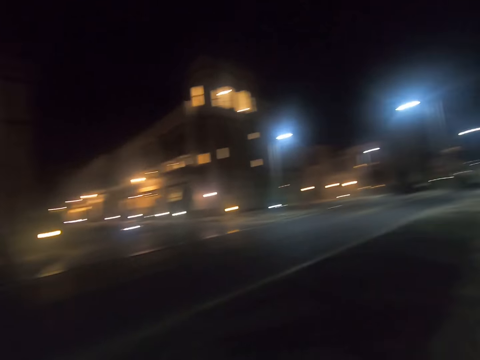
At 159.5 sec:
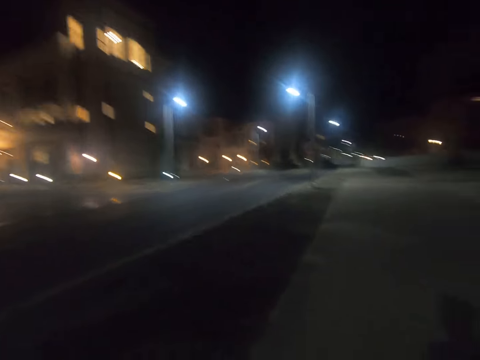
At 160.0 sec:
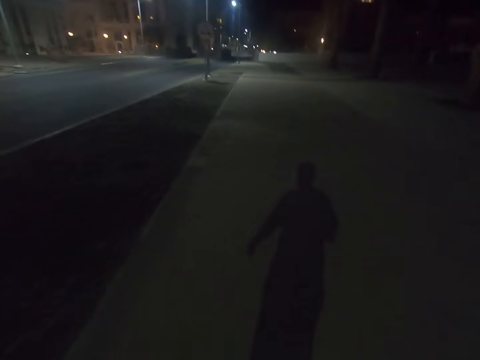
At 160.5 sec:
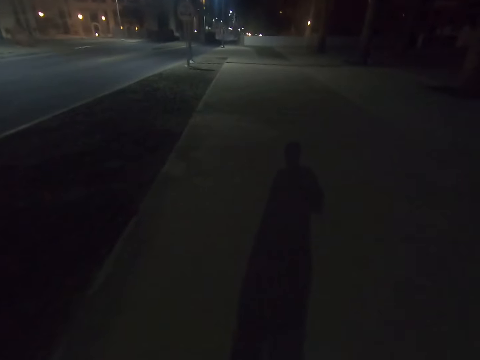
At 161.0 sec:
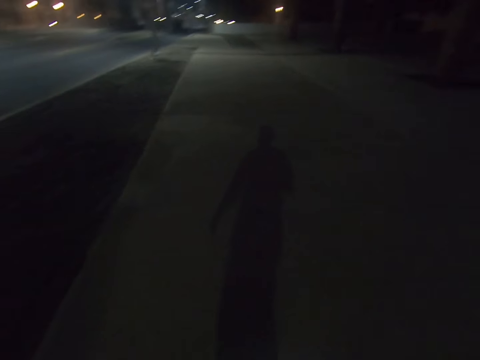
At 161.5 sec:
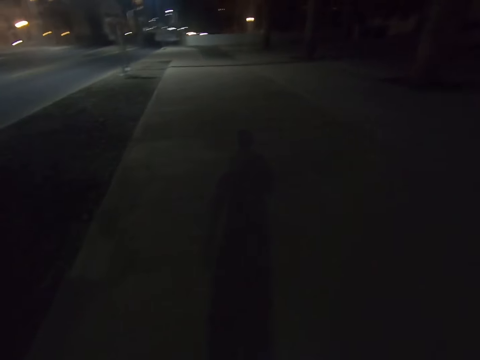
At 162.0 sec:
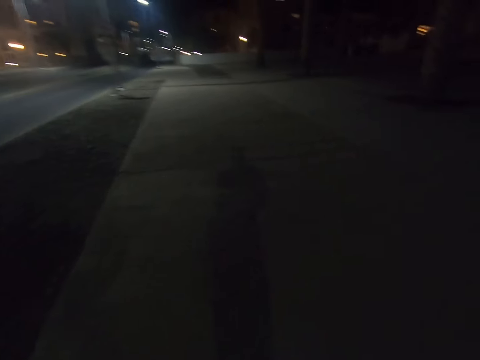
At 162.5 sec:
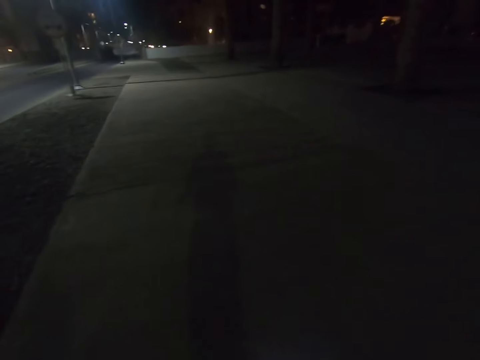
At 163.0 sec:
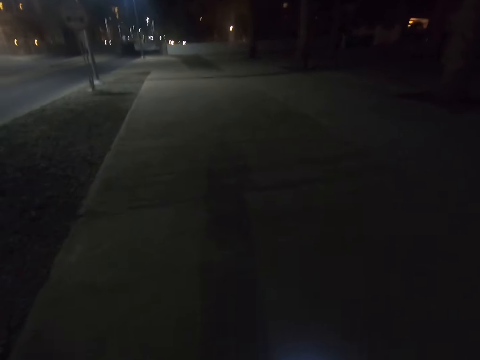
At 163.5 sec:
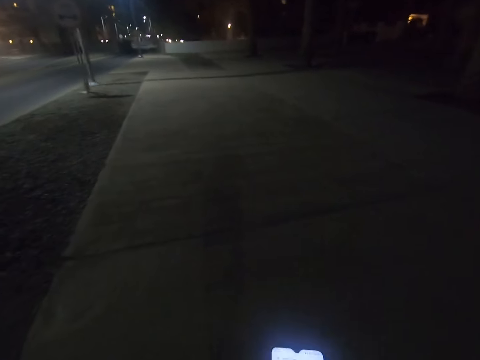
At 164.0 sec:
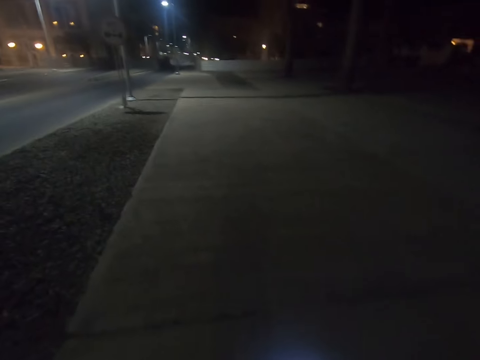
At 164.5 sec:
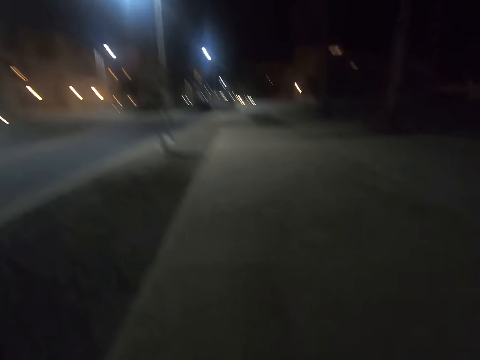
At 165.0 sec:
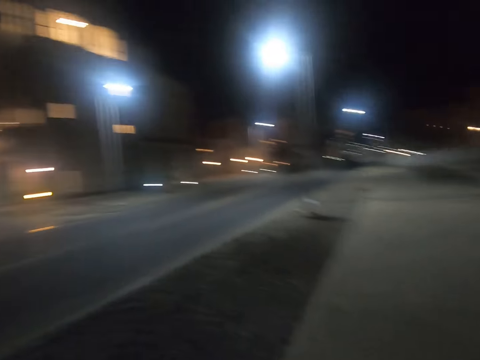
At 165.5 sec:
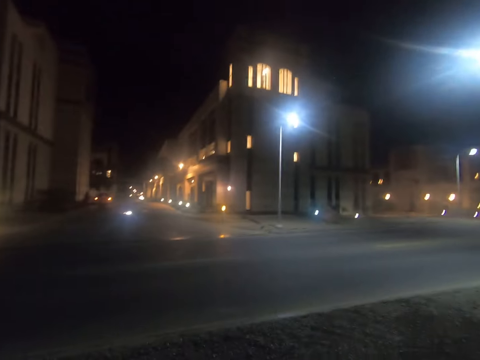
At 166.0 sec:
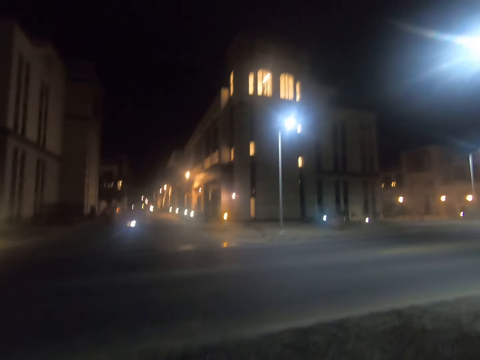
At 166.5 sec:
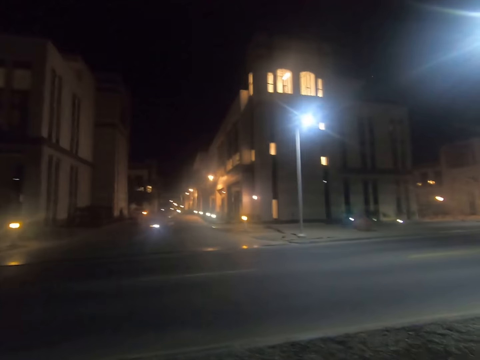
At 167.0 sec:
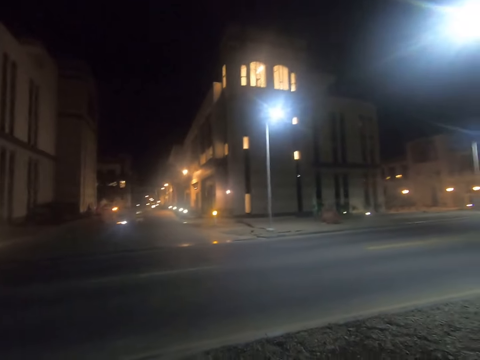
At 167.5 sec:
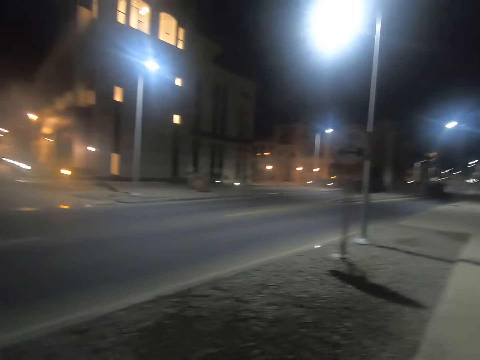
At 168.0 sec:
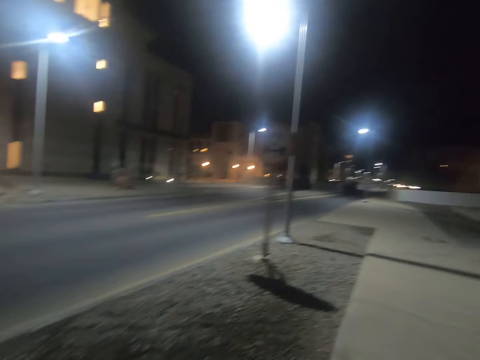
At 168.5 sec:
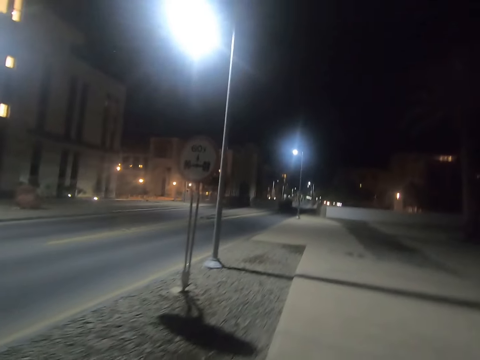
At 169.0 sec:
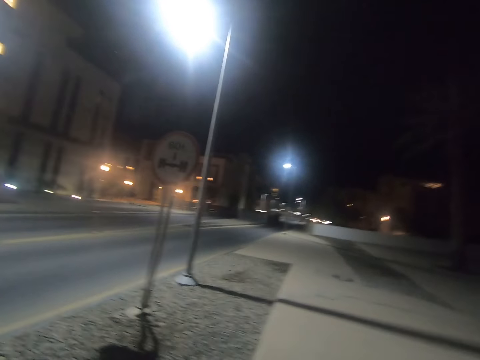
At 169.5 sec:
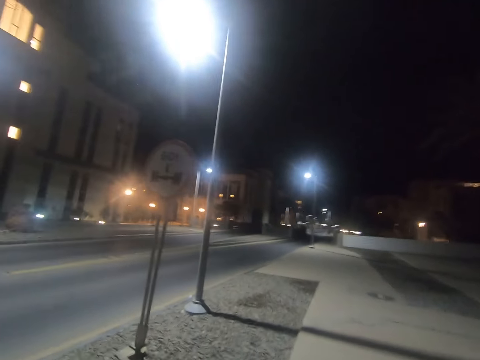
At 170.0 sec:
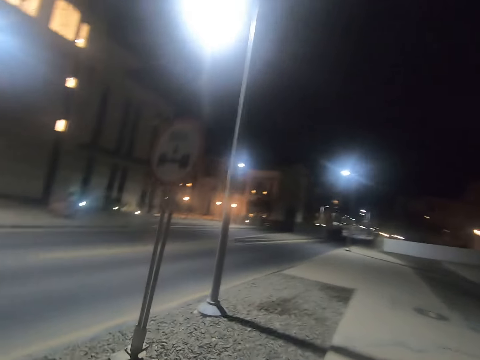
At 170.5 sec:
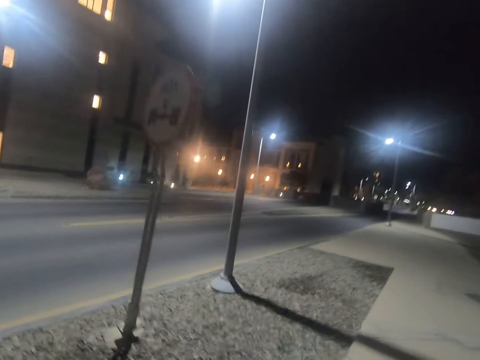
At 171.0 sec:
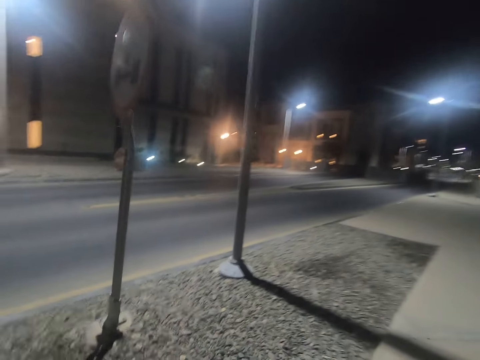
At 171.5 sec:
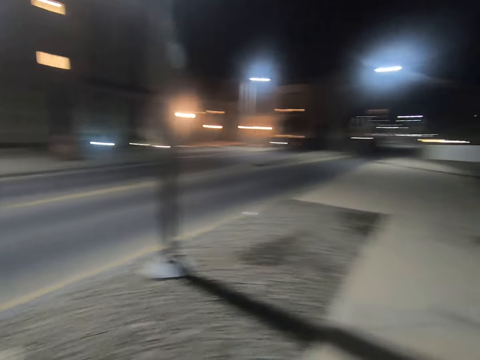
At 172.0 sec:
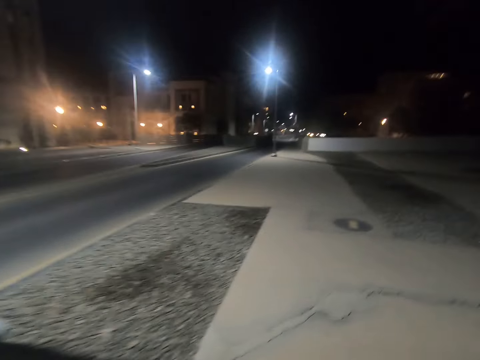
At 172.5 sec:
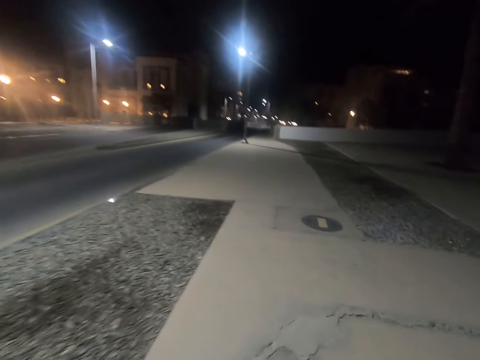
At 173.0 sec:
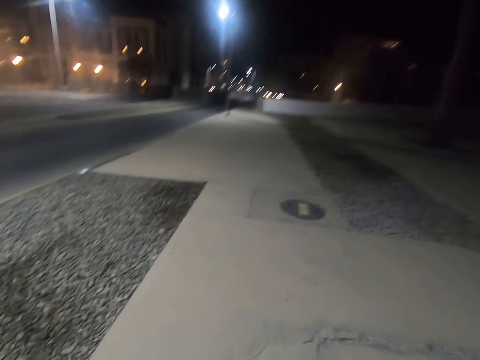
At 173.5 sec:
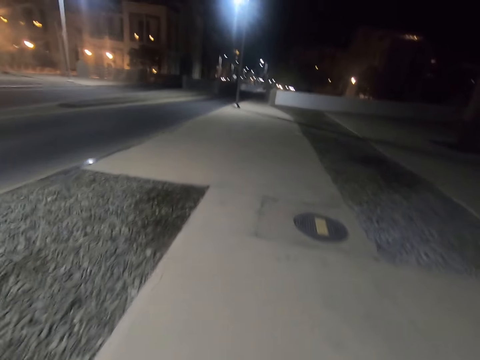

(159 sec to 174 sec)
The camera wearer looks at the side of the road. They walk along the sidewalk.

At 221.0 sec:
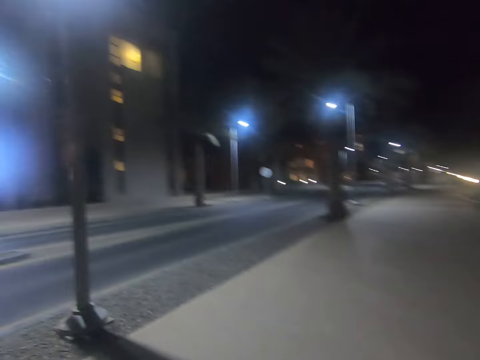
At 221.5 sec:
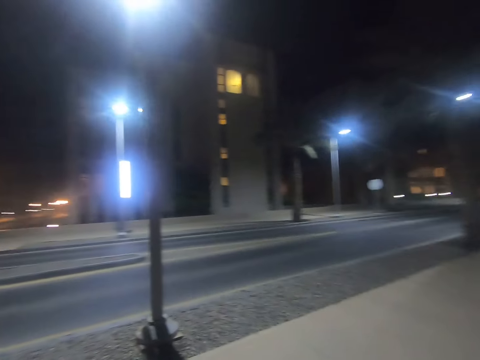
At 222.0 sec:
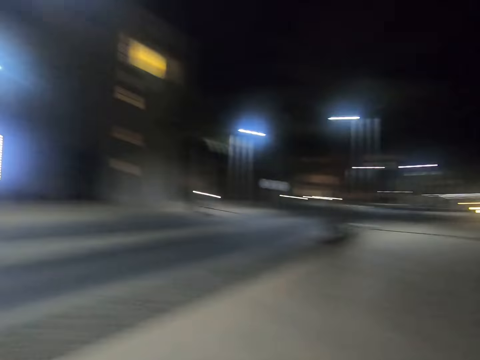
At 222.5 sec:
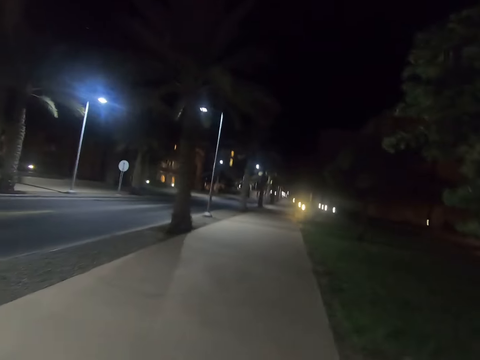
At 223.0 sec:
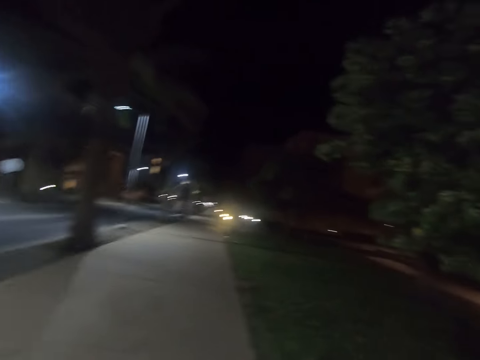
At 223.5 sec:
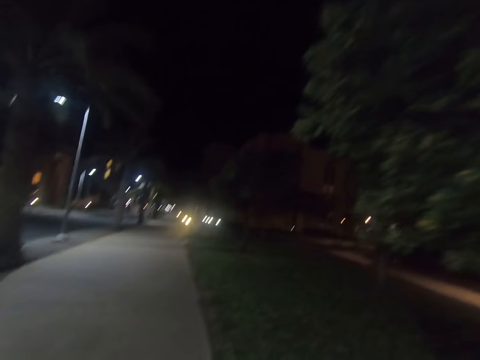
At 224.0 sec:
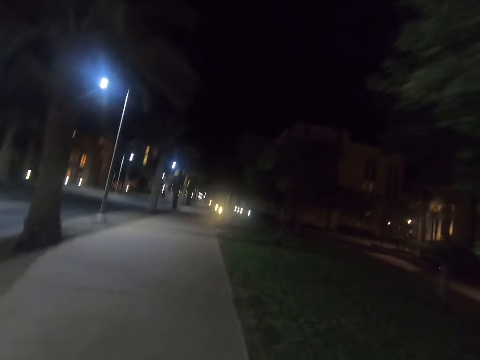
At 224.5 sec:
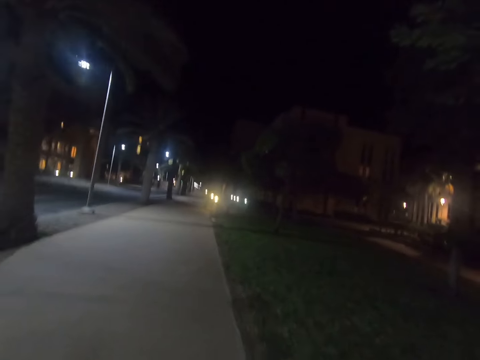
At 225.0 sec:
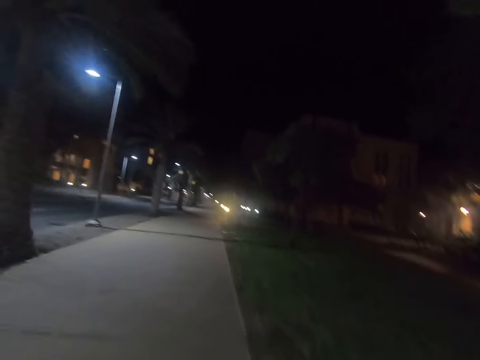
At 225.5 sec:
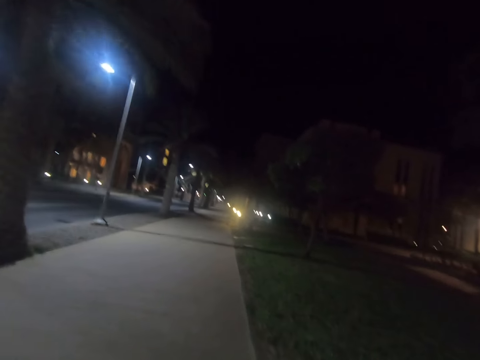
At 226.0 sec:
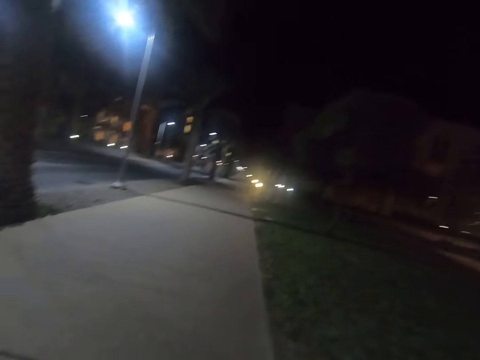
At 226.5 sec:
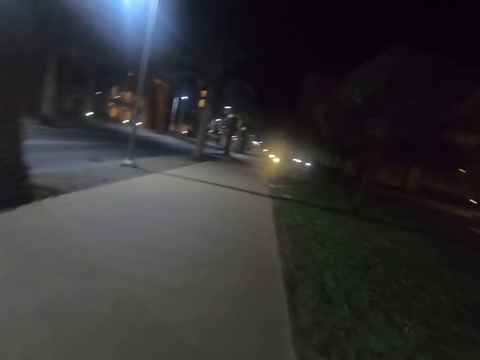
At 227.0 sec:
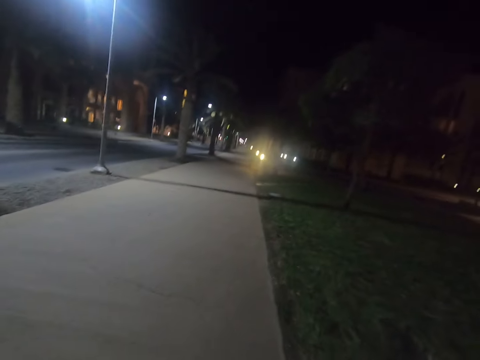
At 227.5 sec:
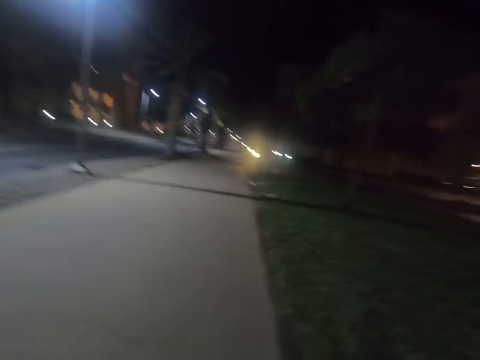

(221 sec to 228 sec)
The camera wearer looks around.

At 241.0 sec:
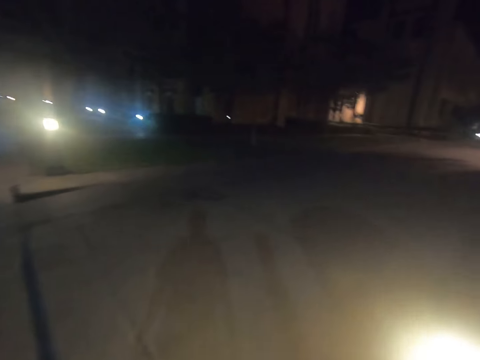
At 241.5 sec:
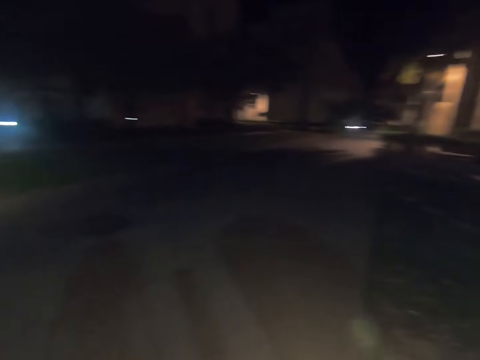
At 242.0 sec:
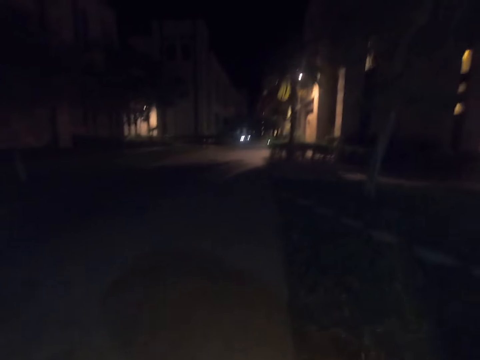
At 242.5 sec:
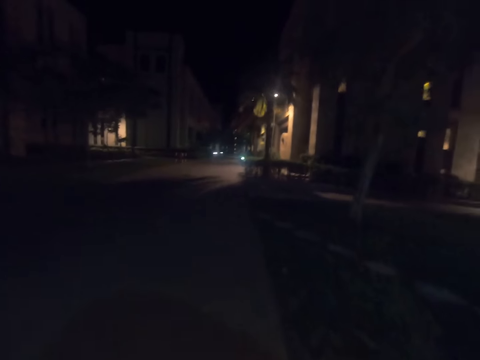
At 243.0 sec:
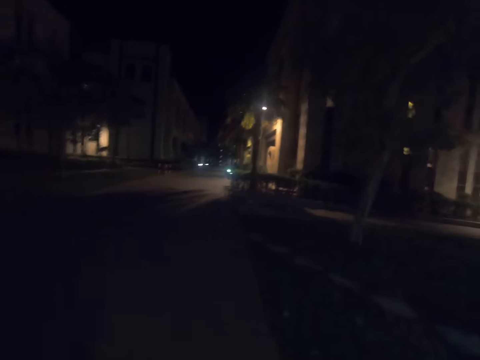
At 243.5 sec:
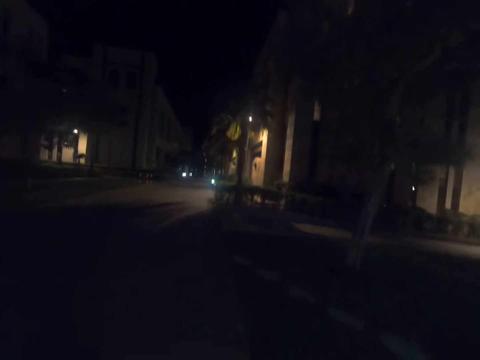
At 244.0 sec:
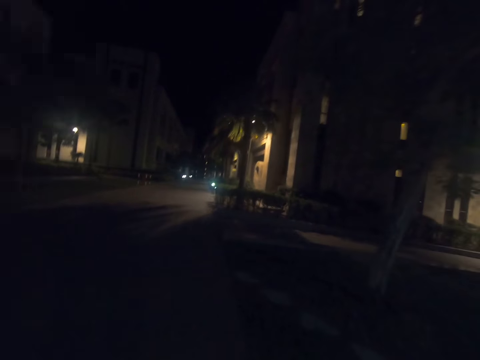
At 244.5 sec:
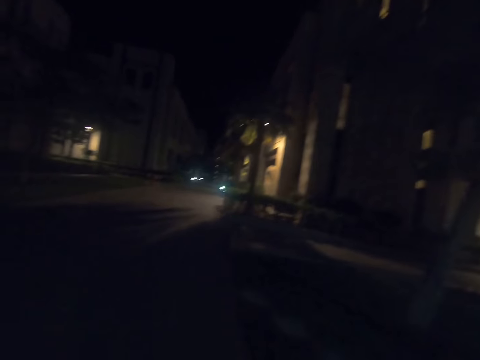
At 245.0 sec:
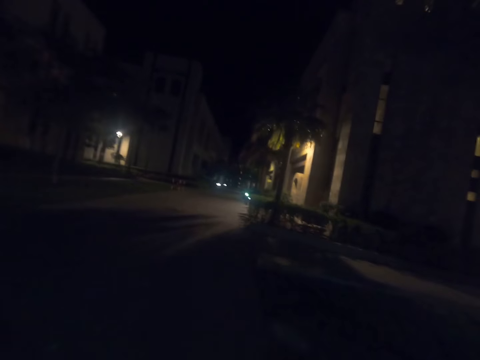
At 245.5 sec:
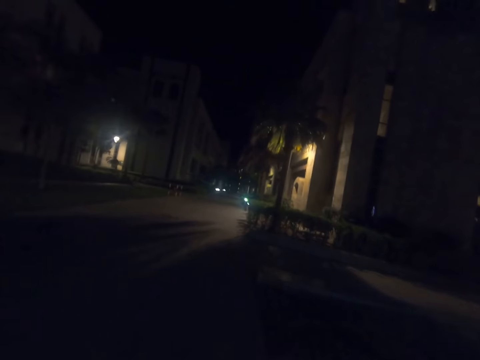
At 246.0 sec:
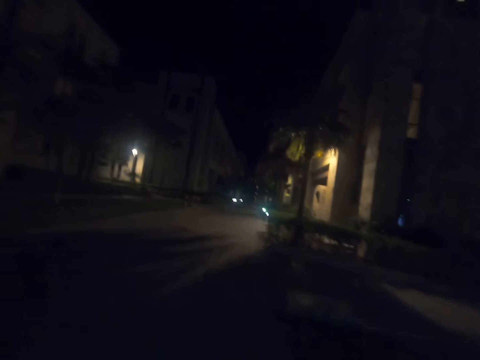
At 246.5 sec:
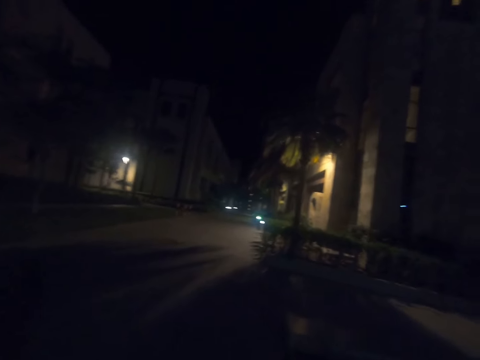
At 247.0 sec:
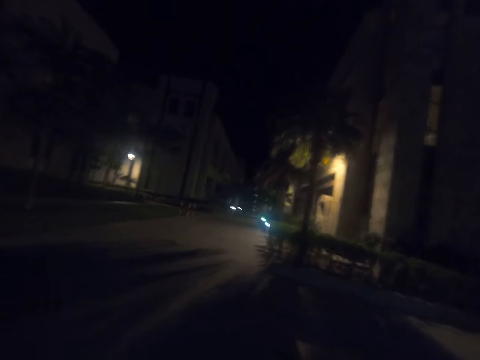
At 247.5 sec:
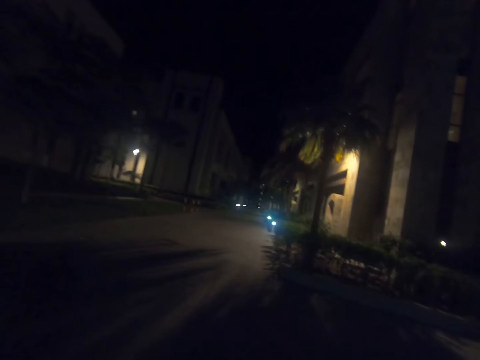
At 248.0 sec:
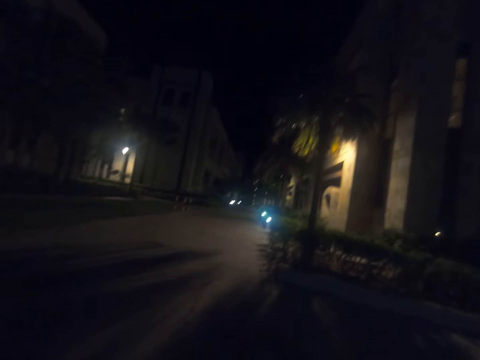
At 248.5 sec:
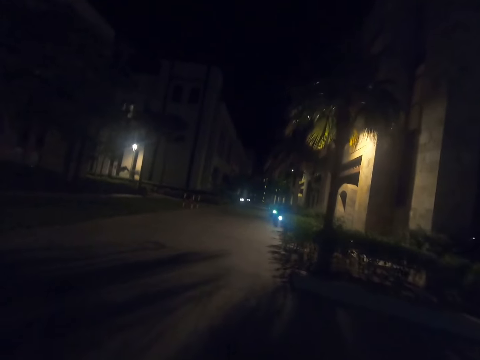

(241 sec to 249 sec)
The camera wearer turns right side of the sidewalk. They walk along the driveway.
